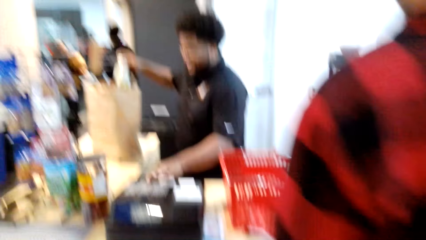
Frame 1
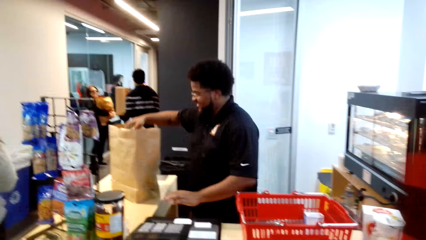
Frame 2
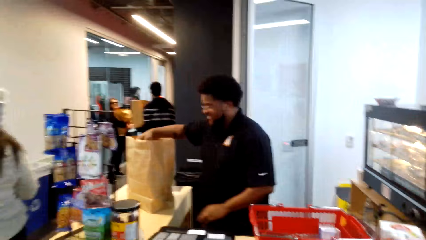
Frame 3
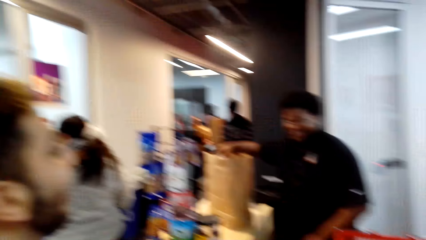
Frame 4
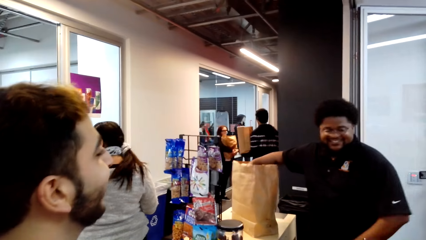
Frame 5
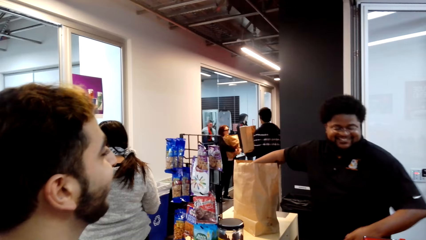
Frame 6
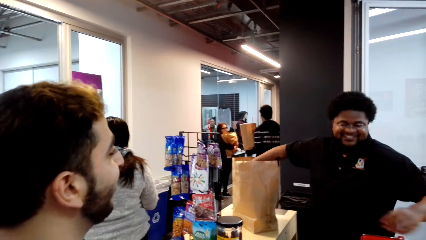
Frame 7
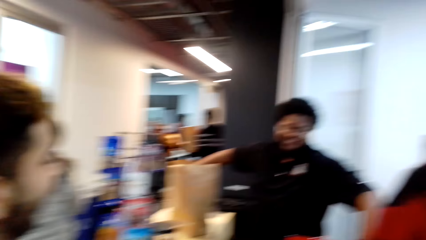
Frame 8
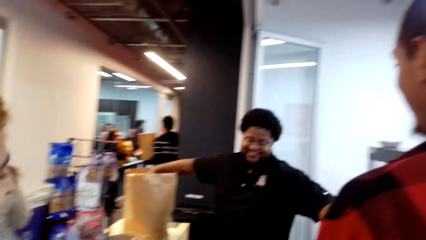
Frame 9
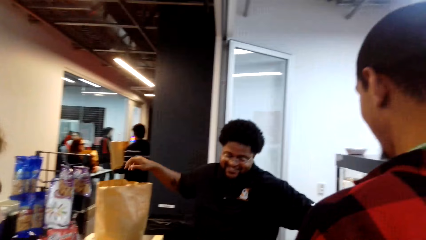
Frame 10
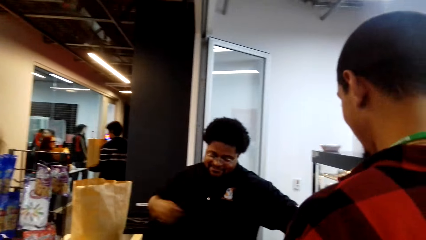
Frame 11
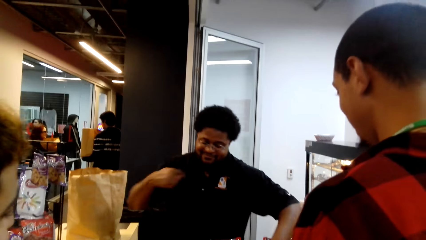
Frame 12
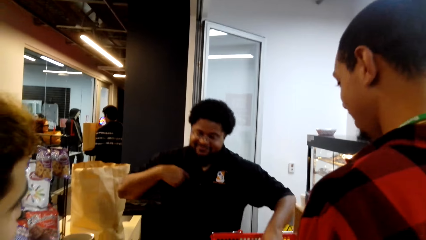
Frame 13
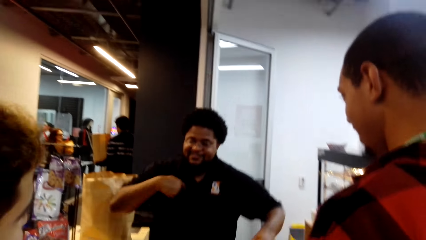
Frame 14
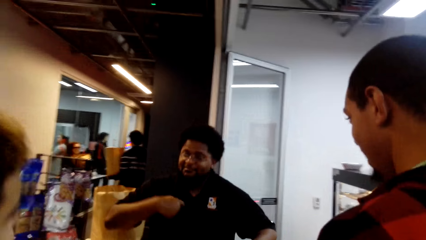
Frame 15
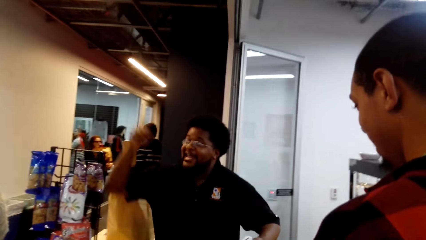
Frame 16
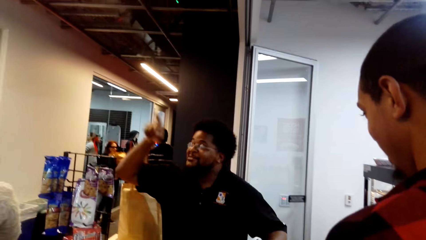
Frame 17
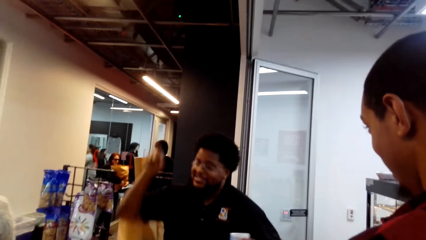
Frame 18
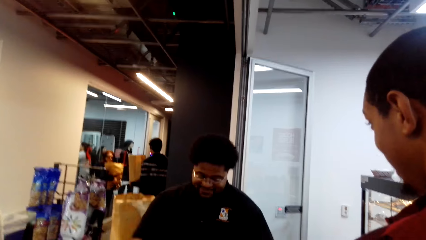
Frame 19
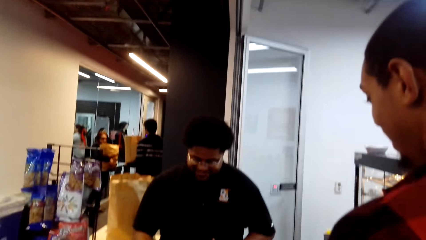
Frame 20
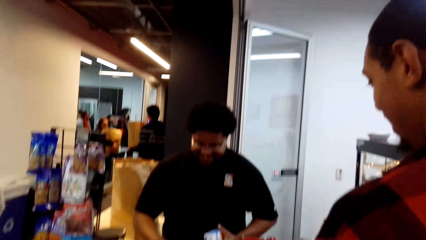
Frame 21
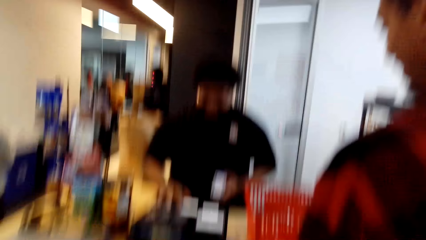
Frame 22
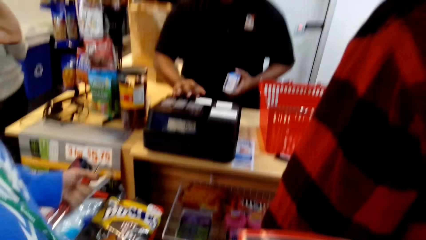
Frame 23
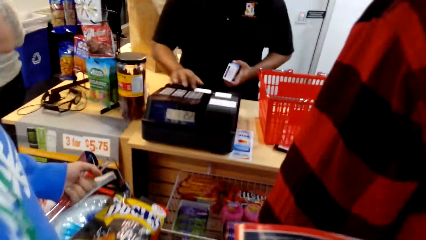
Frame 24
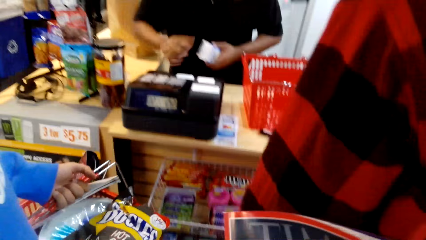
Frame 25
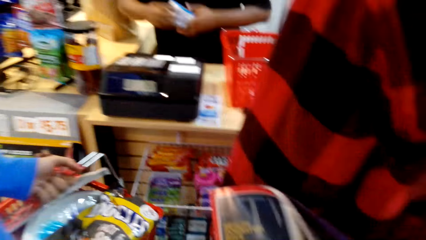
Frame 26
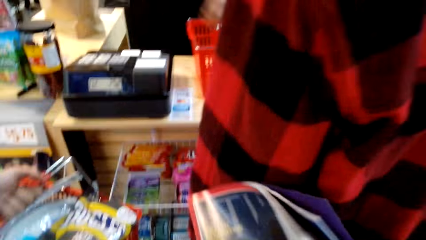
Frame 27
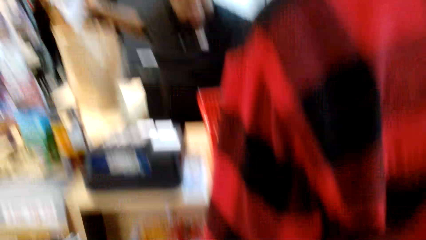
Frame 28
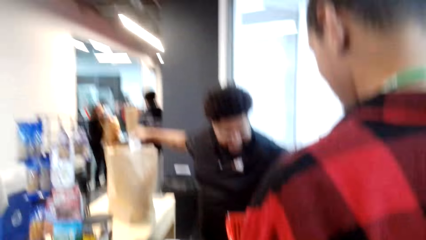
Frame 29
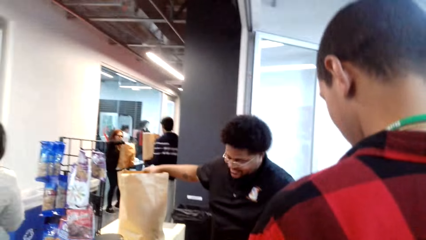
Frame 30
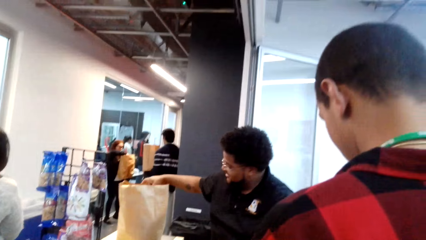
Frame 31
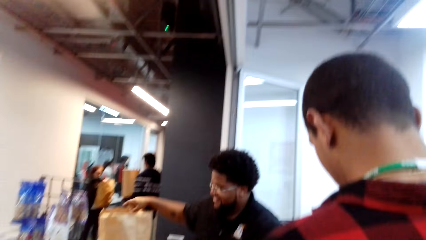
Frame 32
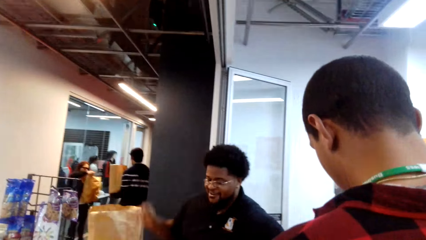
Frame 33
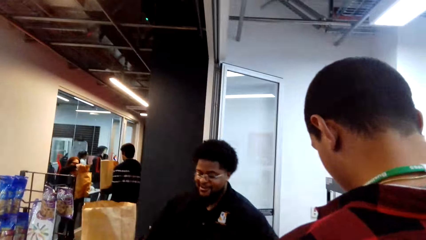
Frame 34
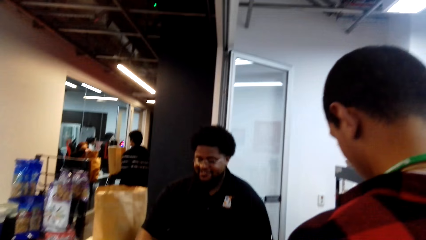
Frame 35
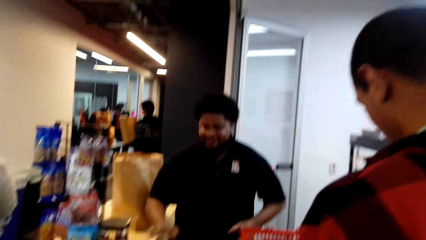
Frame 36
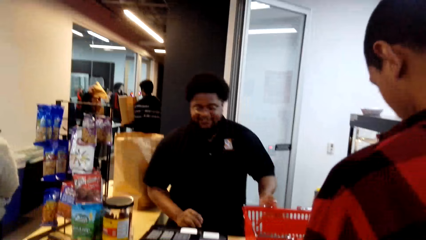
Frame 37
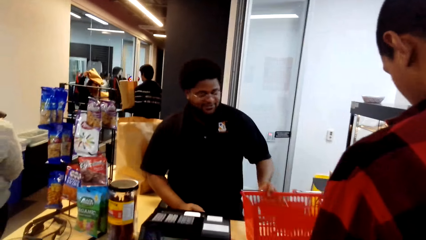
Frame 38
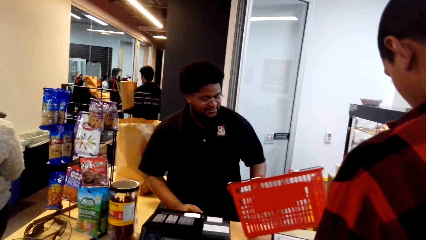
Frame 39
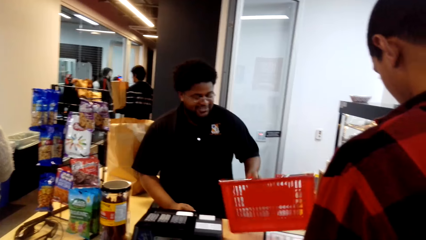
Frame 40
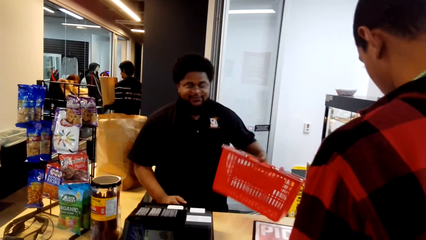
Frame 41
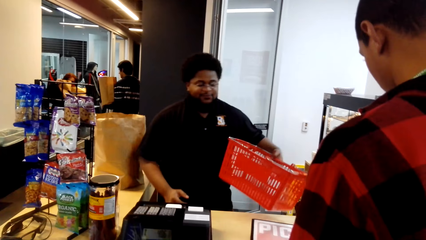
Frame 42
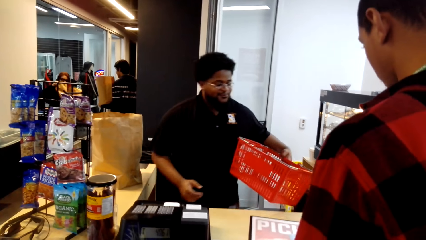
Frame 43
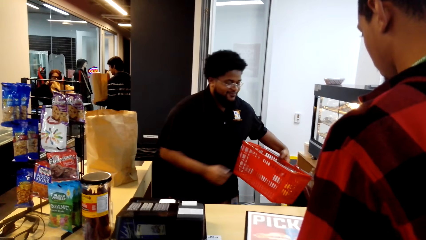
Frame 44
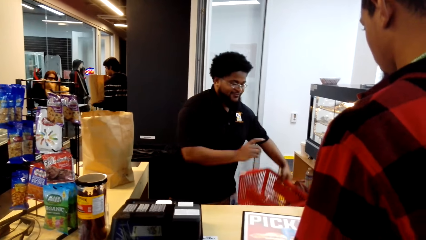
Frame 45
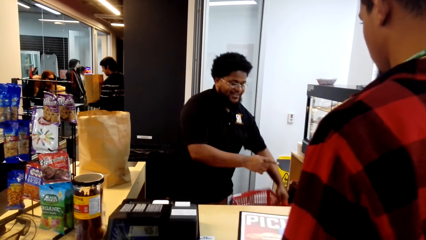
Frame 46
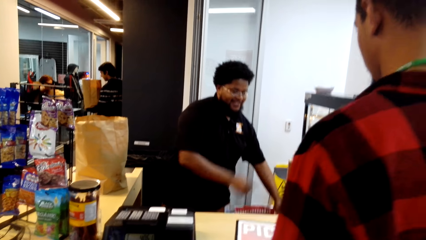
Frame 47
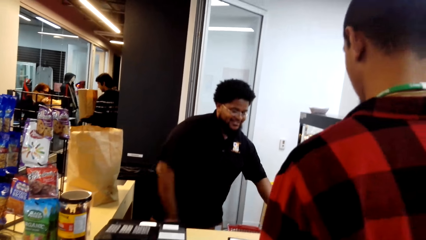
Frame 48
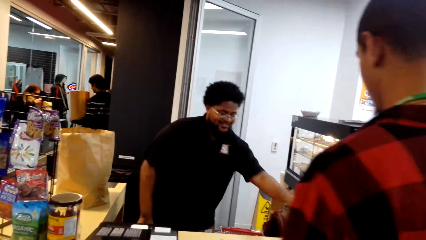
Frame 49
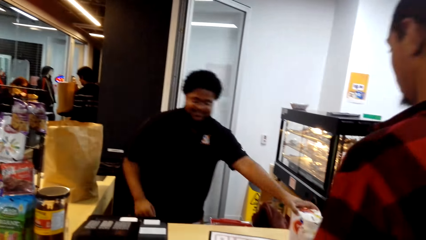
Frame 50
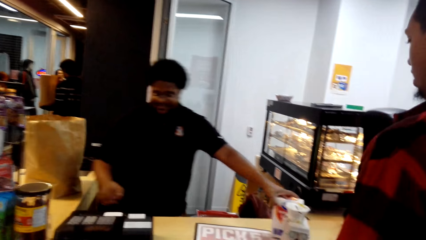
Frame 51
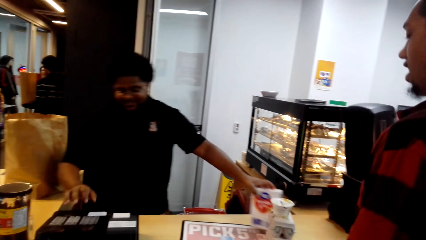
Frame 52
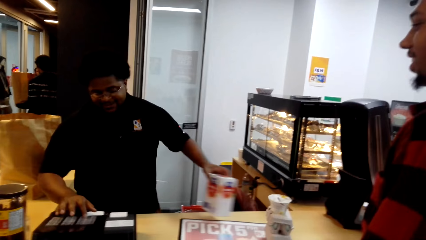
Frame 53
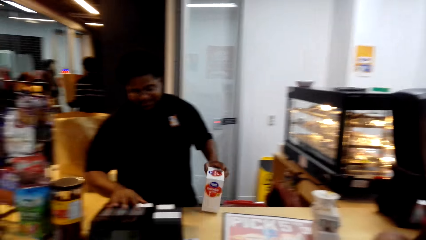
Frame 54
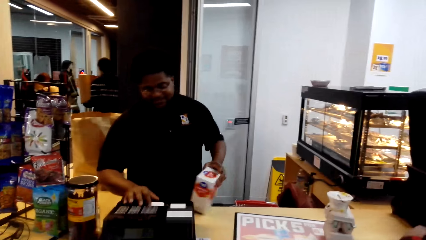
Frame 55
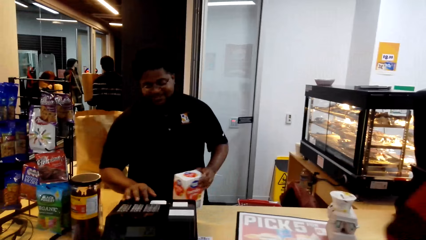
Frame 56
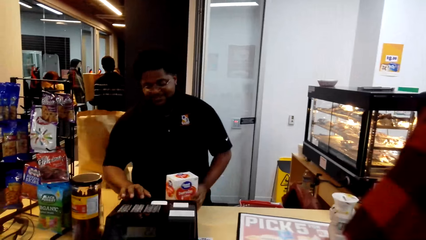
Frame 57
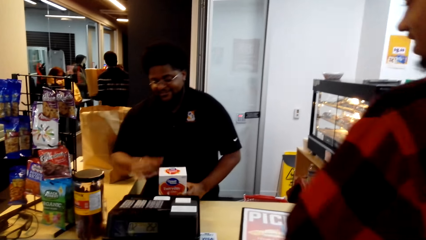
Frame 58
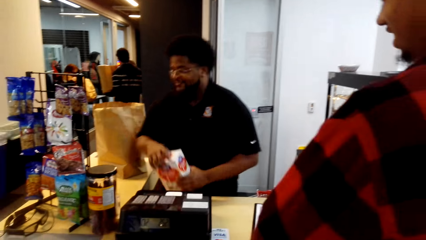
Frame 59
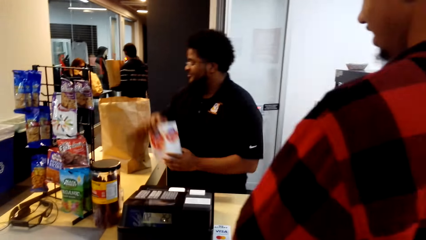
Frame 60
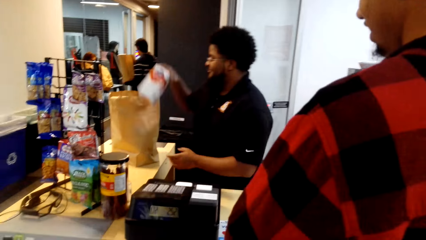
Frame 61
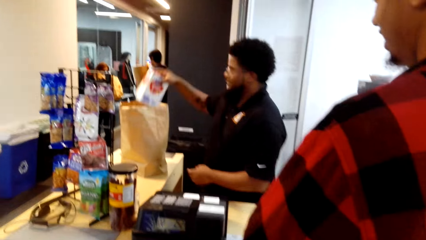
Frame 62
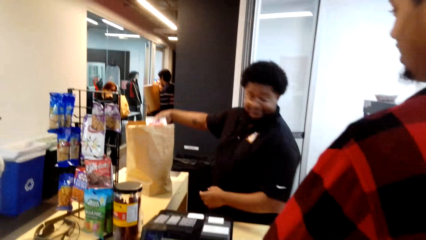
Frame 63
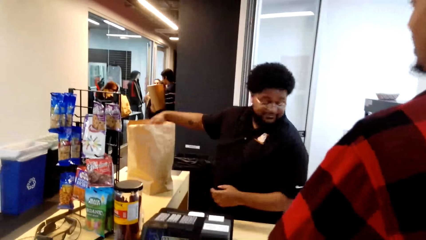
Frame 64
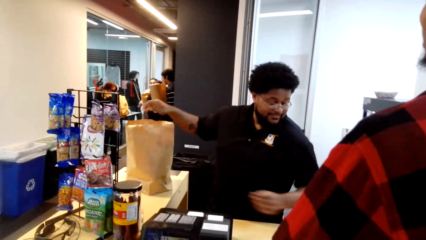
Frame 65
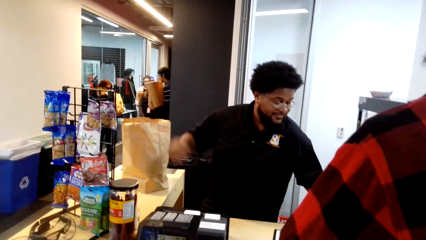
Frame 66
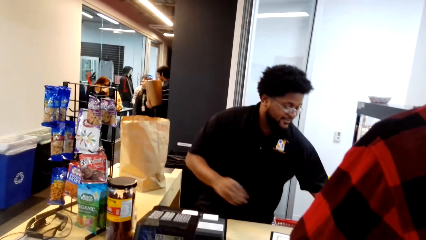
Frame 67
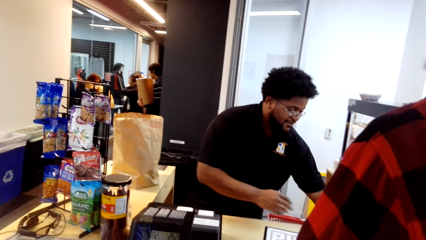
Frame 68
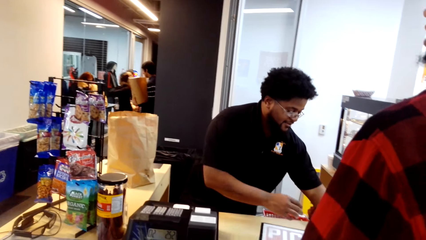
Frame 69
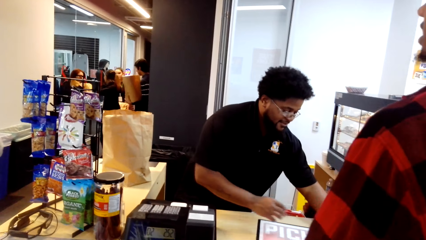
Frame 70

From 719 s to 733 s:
The camera wearer looks around. A man dialogues with a cashier.

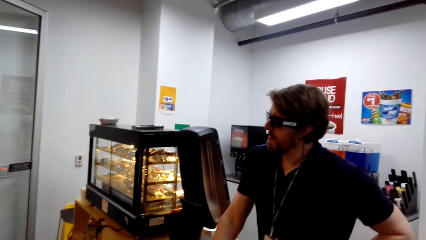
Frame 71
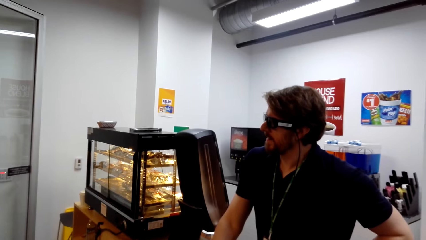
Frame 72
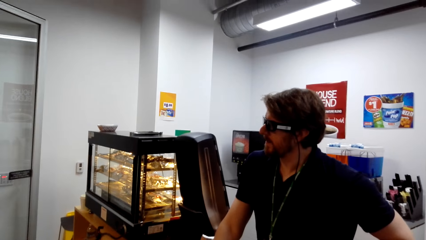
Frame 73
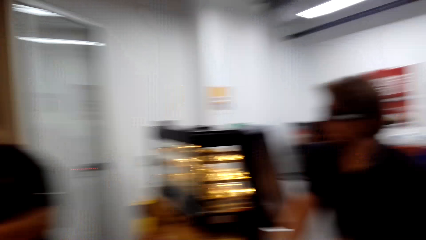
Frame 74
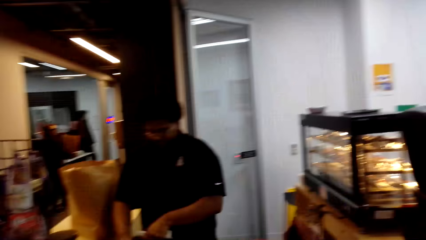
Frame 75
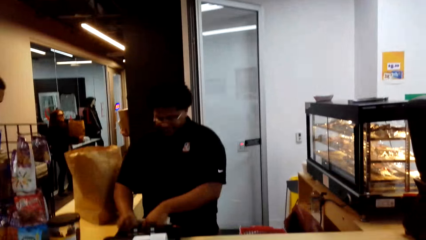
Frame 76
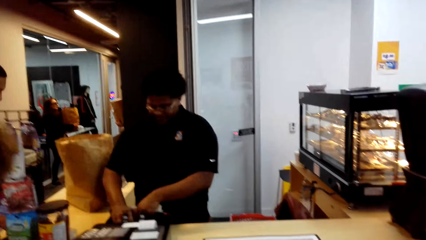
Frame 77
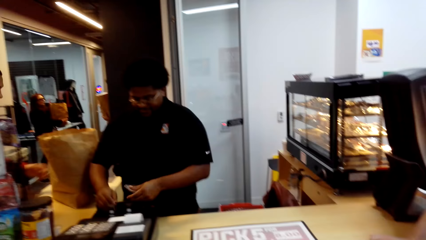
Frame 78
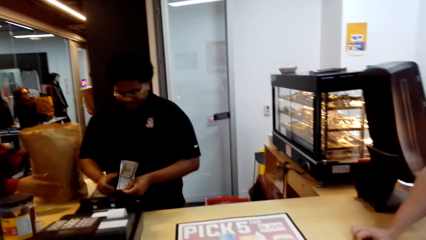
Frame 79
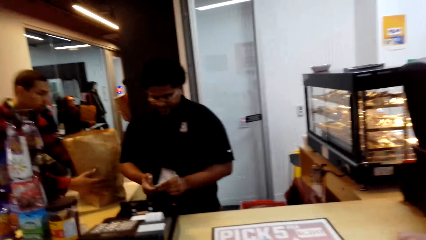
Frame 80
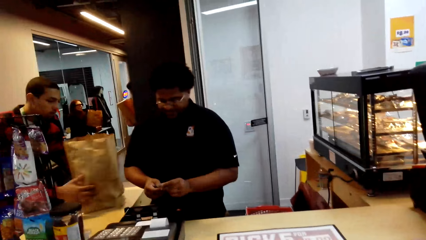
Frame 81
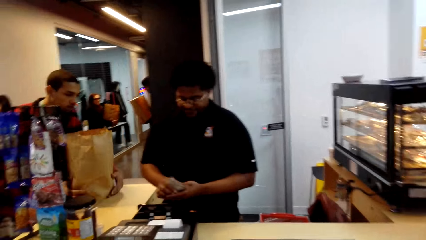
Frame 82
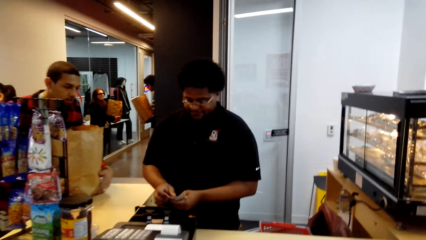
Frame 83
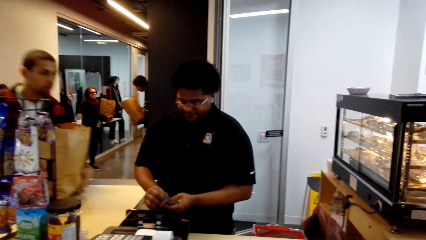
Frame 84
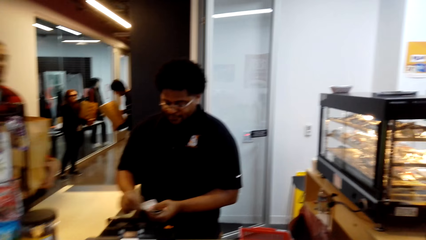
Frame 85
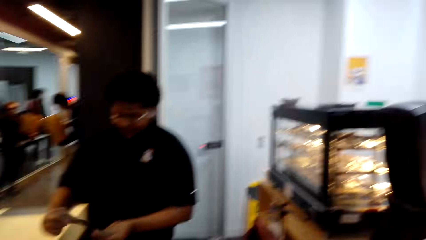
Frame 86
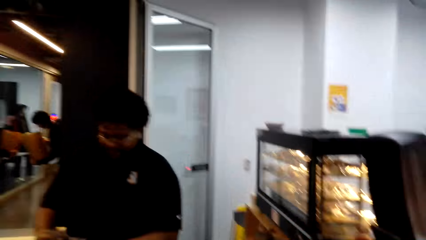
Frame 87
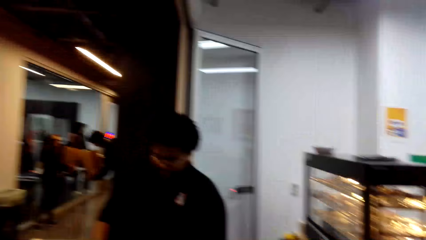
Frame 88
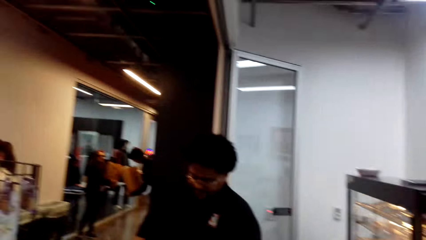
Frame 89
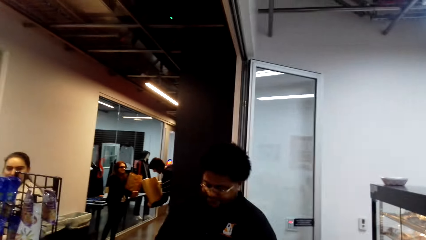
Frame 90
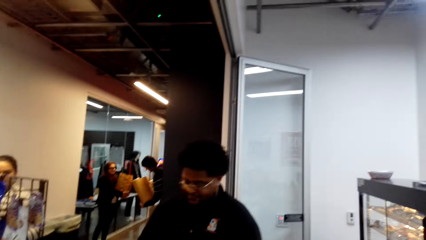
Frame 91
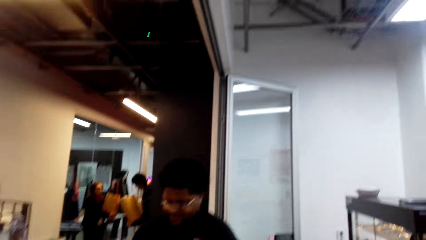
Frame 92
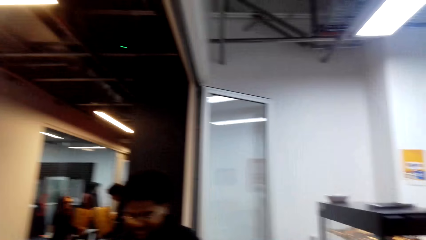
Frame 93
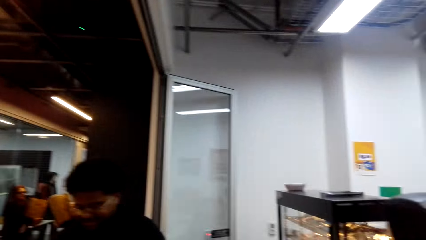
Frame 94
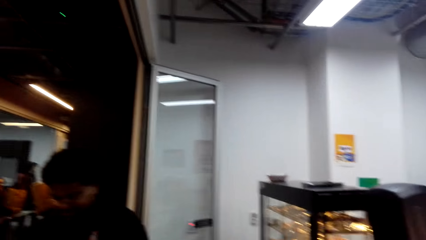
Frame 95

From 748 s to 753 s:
The camera wearer looks around.
